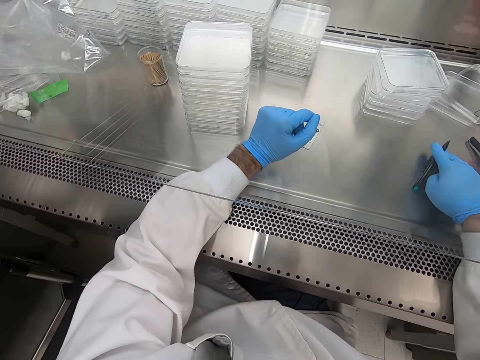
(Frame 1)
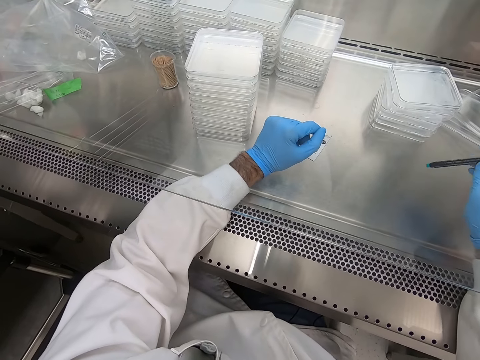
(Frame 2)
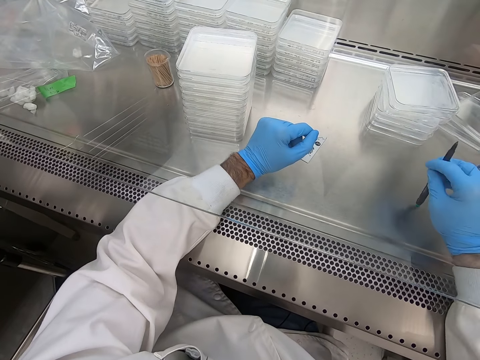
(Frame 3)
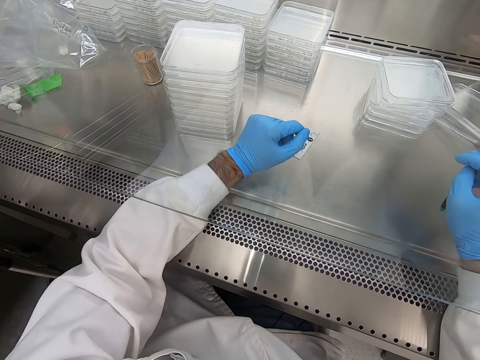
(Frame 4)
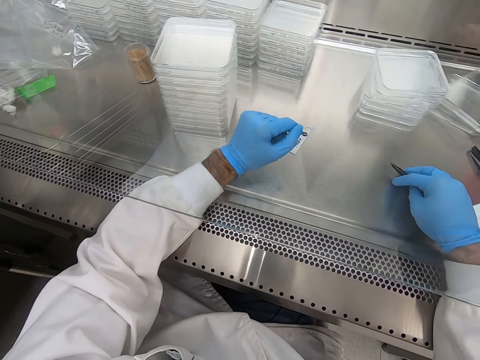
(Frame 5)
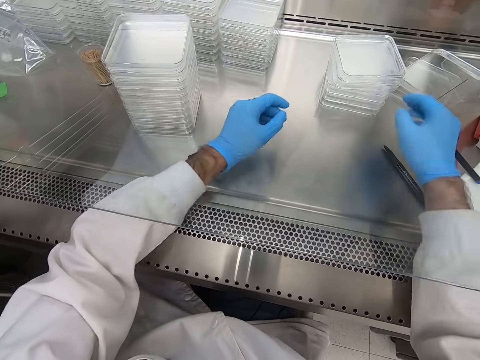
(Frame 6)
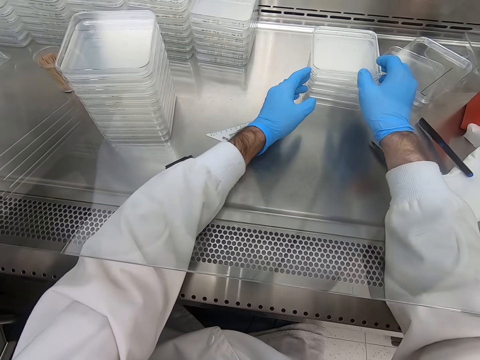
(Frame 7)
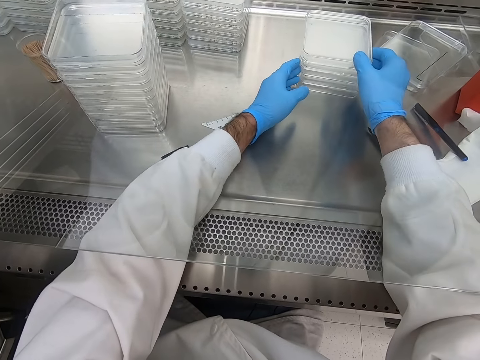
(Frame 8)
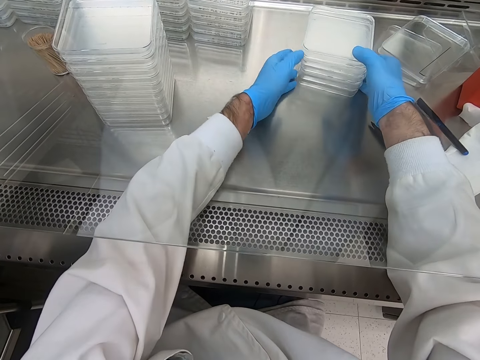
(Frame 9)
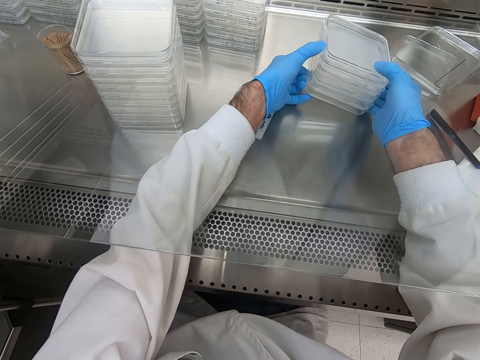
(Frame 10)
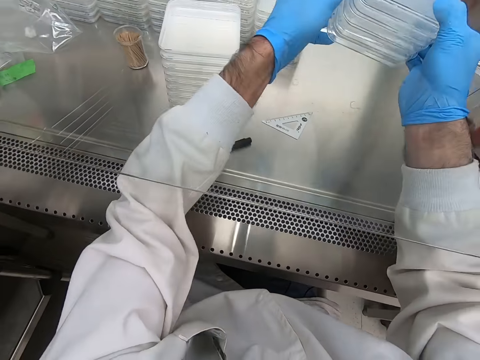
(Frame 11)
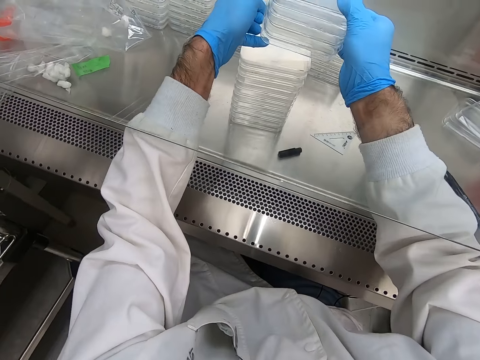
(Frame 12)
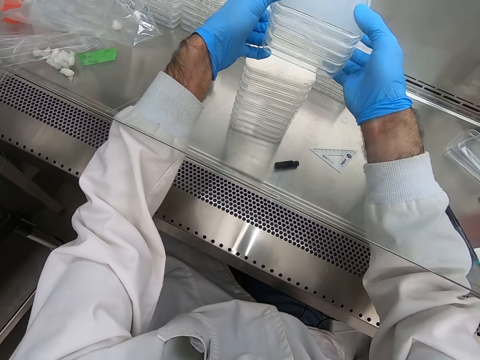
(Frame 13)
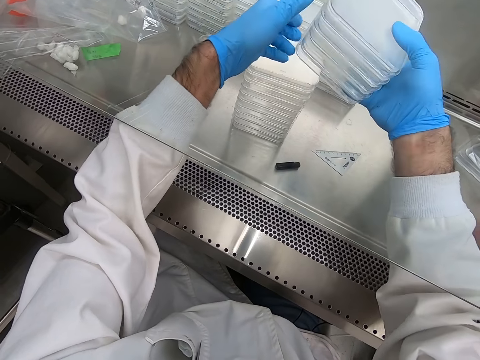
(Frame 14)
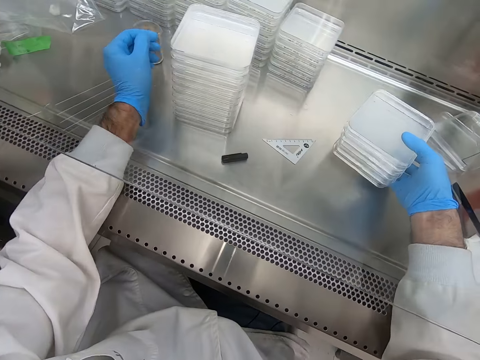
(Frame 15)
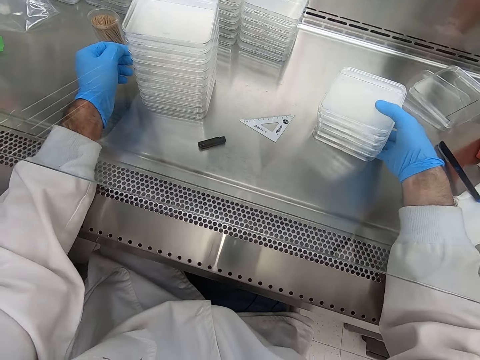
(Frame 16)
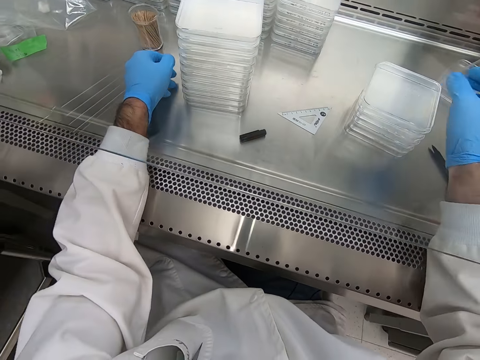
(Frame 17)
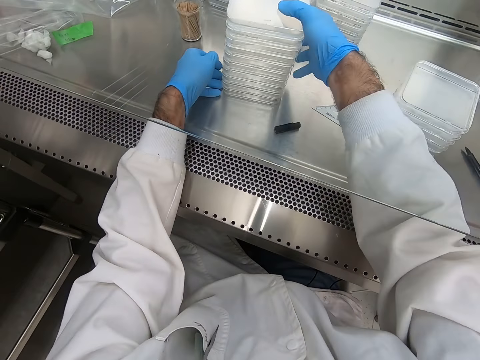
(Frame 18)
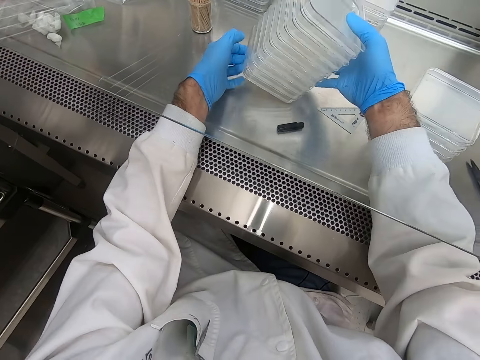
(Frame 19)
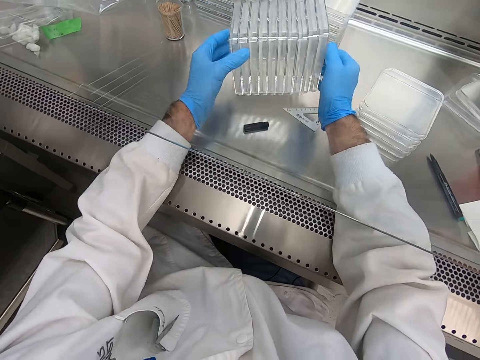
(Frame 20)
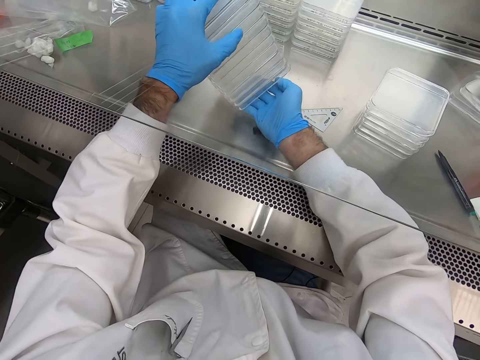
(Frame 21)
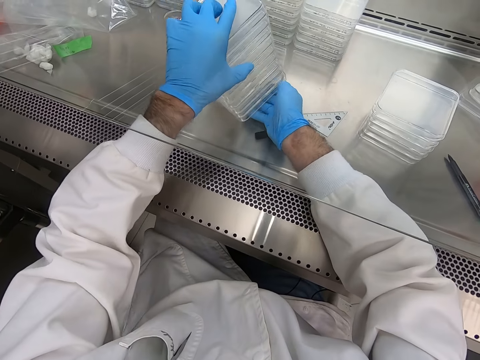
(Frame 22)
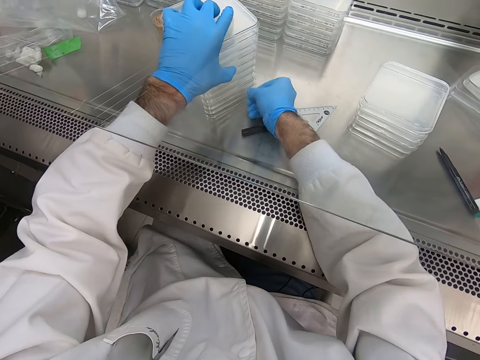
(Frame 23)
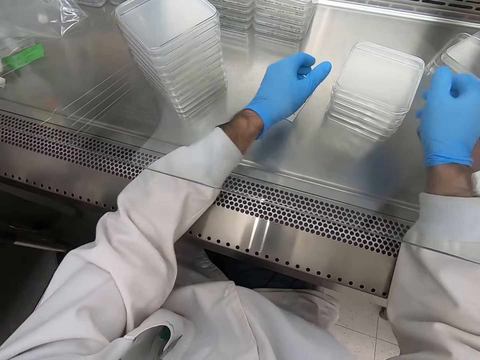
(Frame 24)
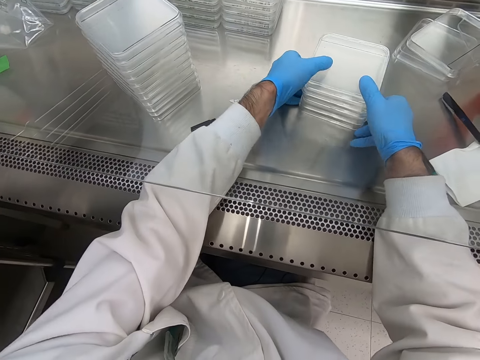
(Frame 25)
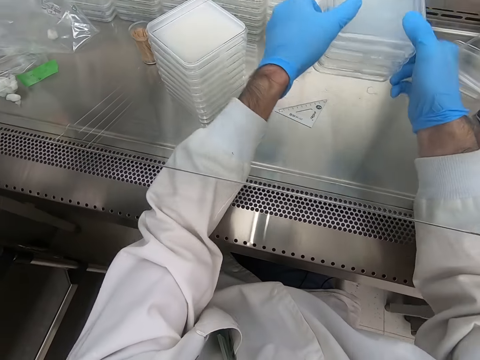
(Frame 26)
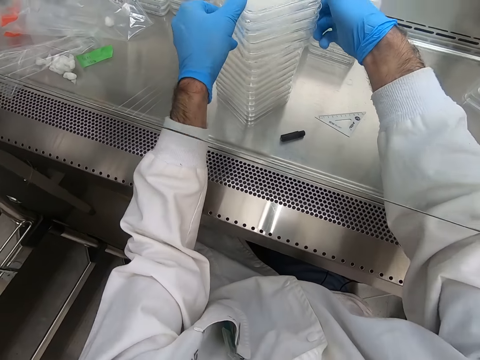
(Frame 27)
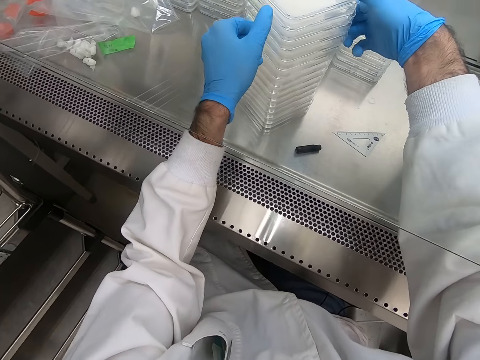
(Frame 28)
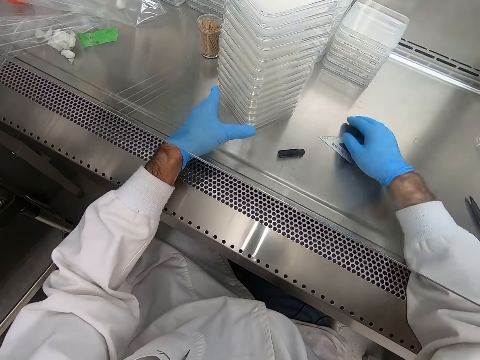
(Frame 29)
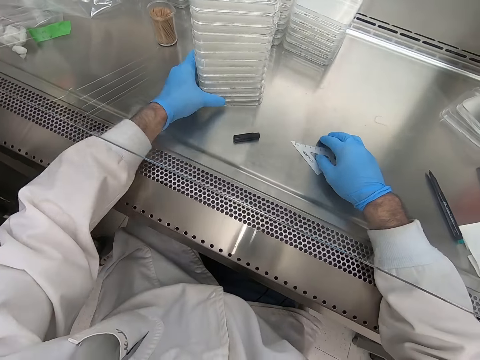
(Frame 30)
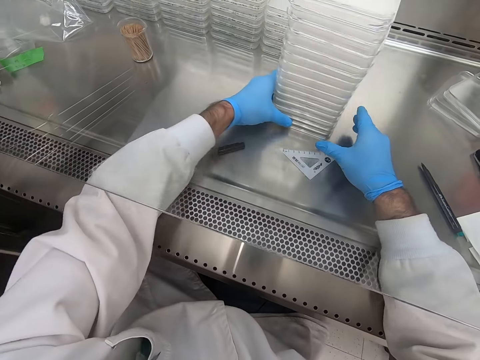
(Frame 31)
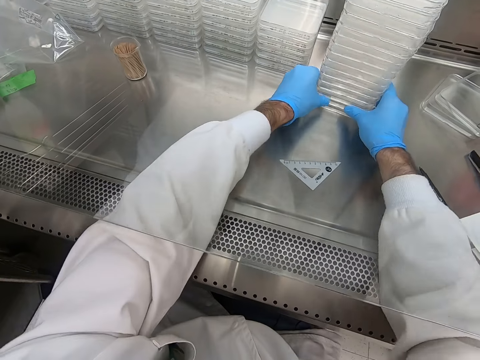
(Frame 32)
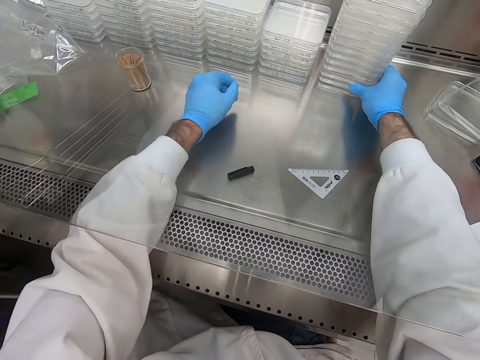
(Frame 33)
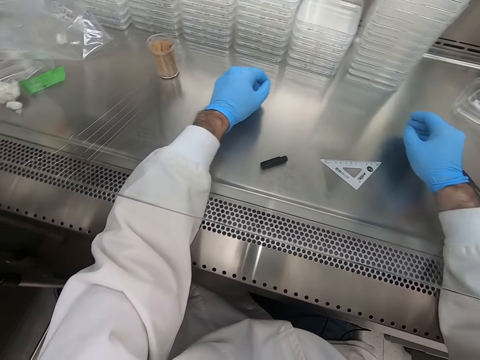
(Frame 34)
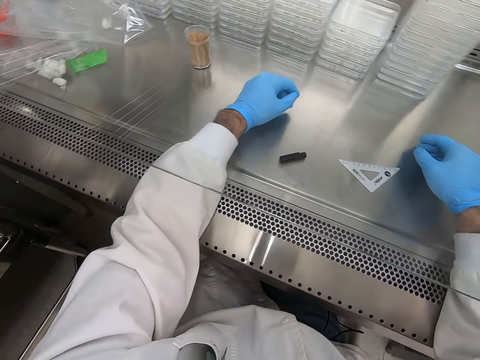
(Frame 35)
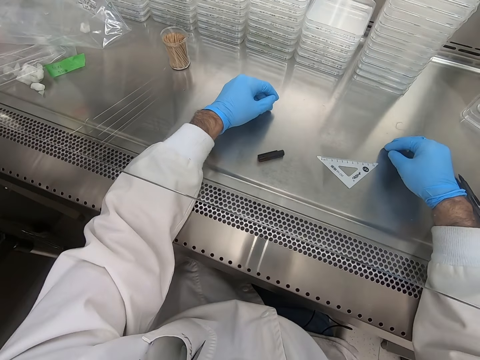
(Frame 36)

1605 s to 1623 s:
The camera wearer holds the pen. They tap the table with the pen. They pick up acrylic sheets. They place the acrylic sheets on the table. They pick up the acrylic sheets. They place the acrylic sheets on the table. They pick up the acrylic sheets. They put the acrylic sheets together. They move the acrylic sheets on the table.

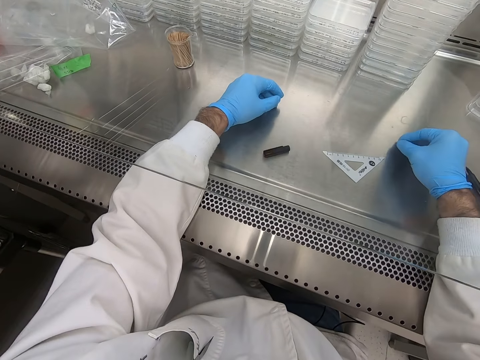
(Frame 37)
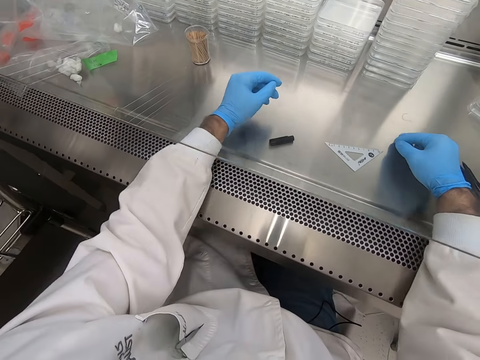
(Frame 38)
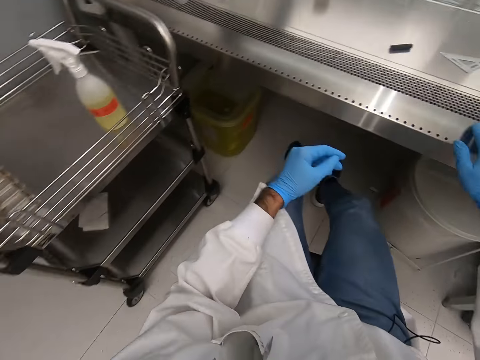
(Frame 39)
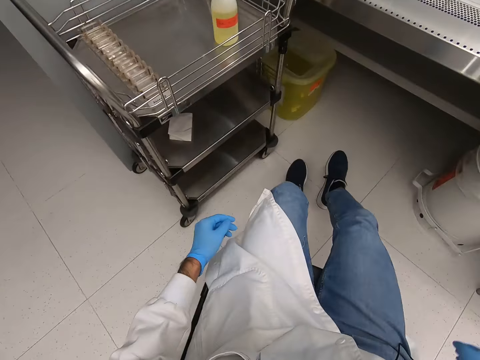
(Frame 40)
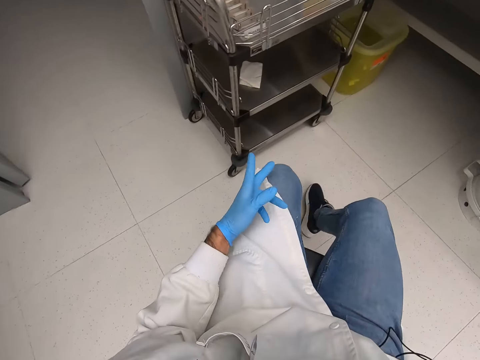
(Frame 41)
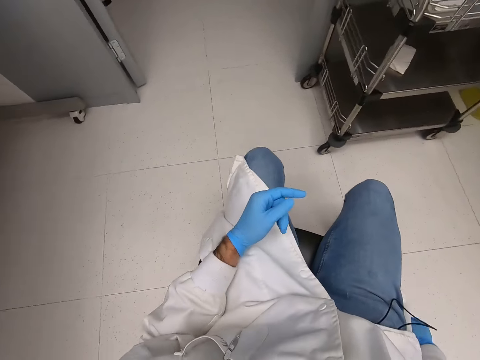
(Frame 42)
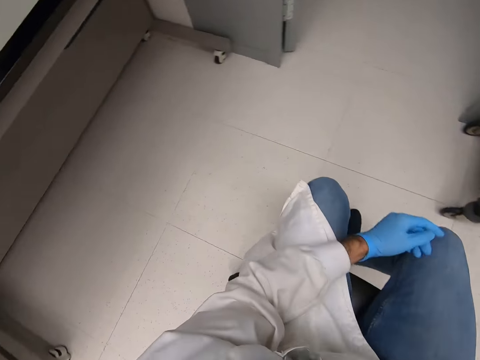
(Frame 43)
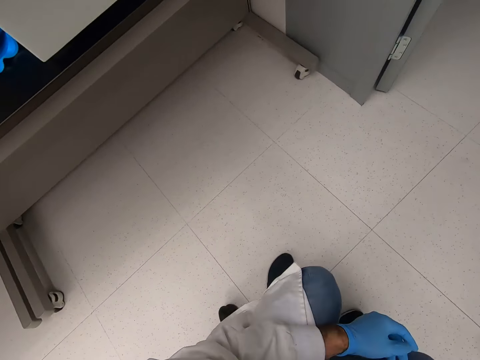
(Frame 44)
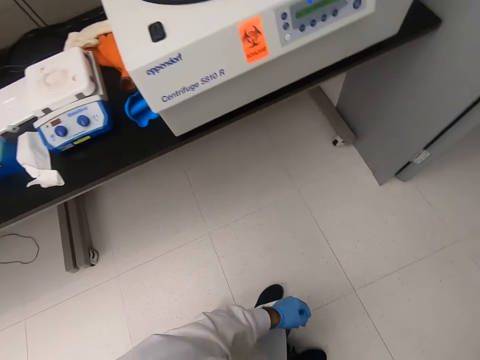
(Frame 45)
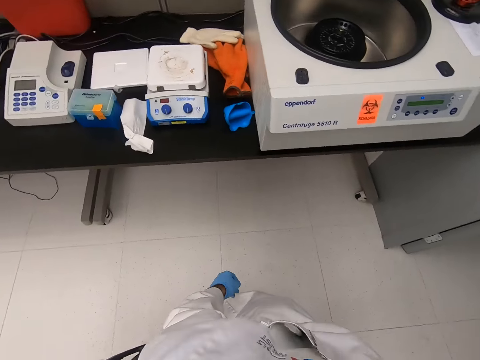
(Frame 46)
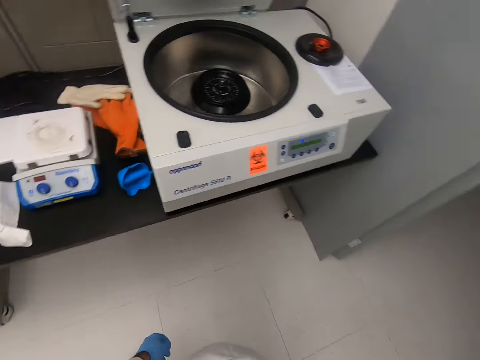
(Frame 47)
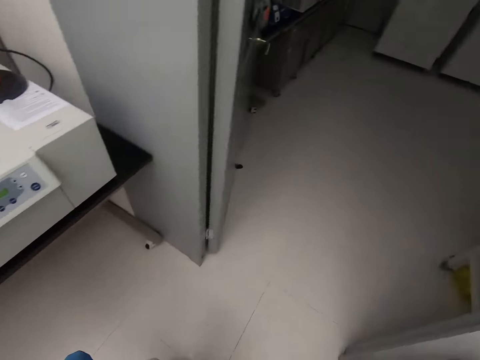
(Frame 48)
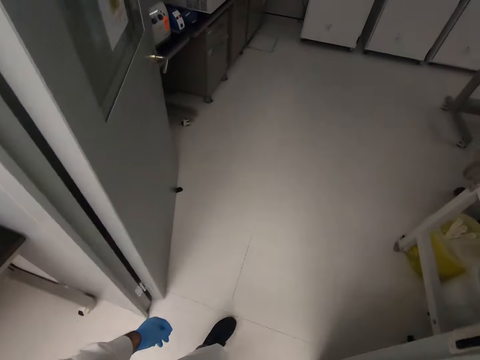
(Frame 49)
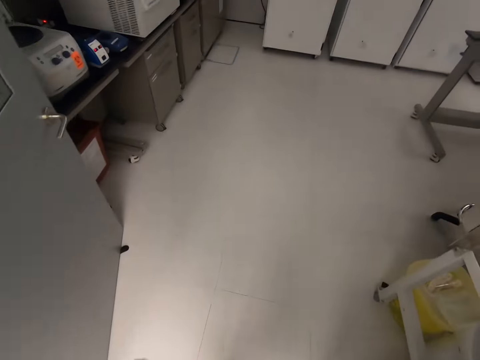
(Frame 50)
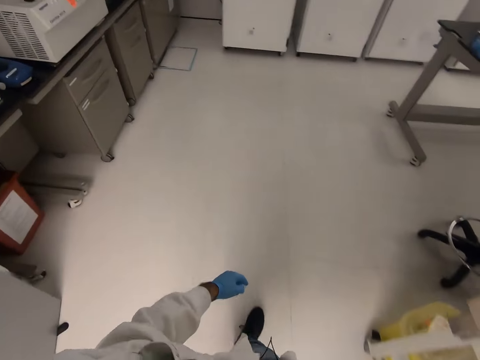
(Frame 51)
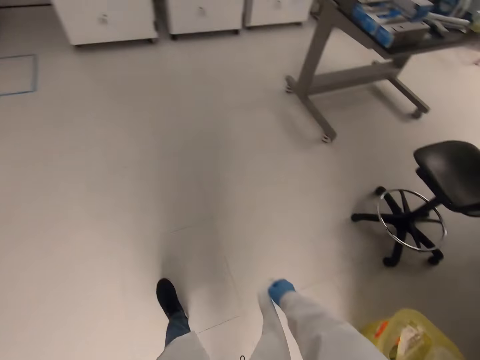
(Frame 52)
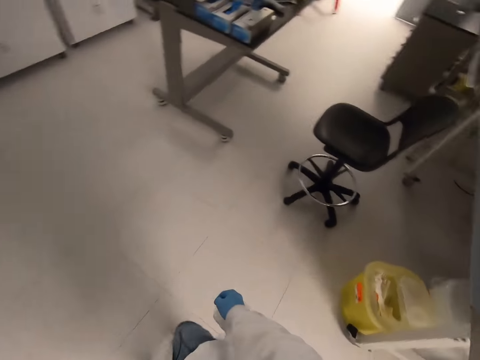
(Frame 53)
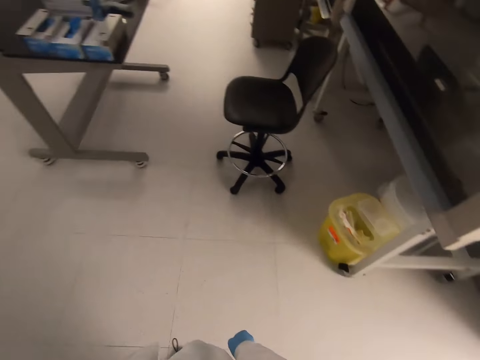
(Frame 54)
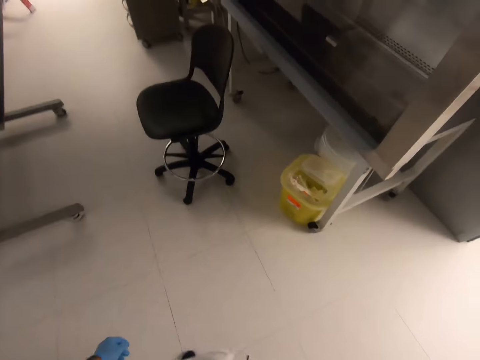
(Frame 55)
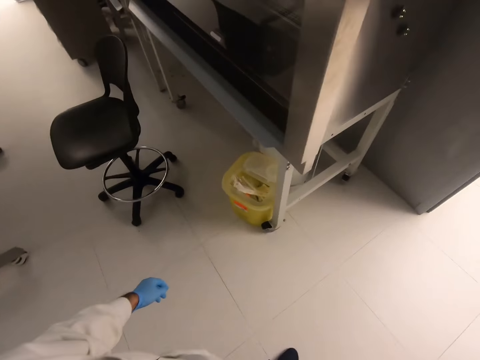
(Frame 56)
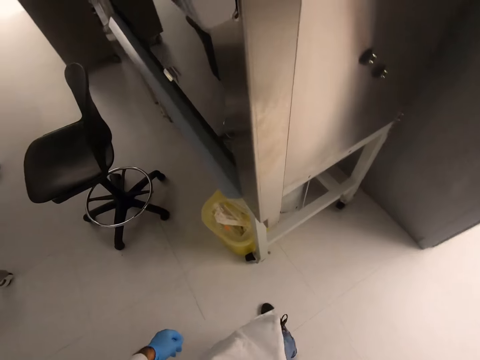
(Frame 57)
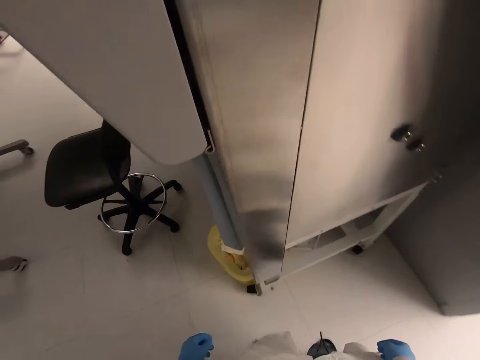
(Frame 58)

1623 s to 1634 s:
The camera wearer moves back with a chair. They get up. They walk in the house.
